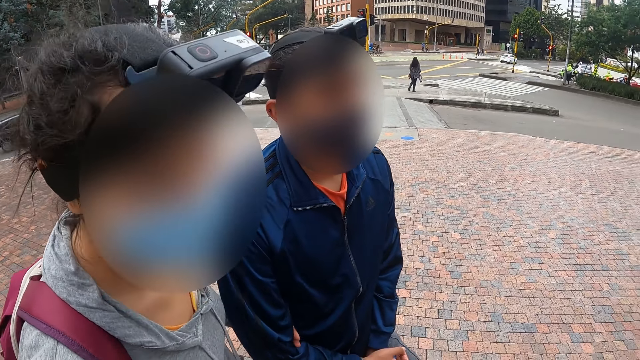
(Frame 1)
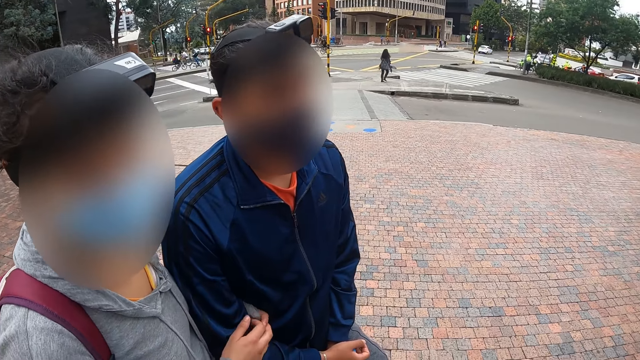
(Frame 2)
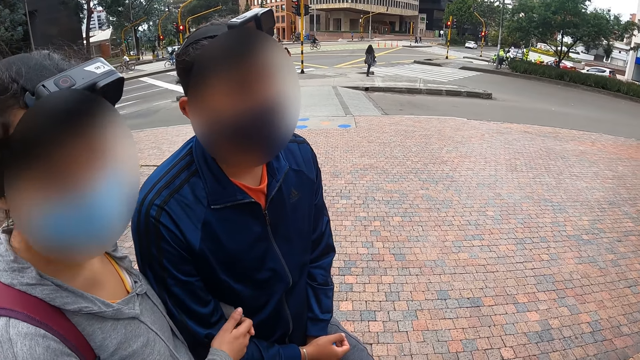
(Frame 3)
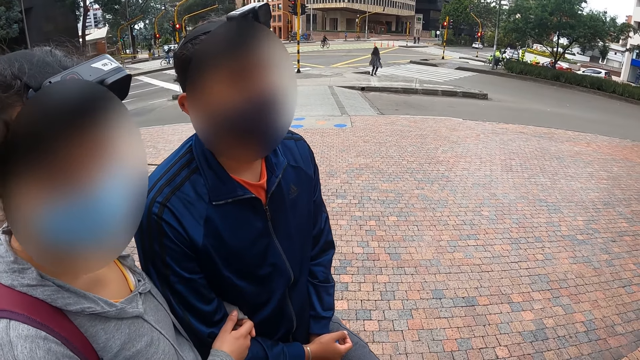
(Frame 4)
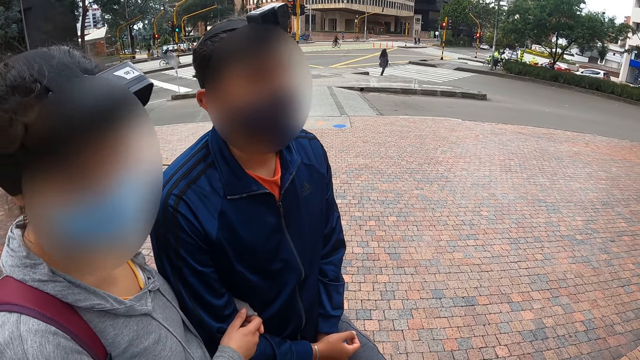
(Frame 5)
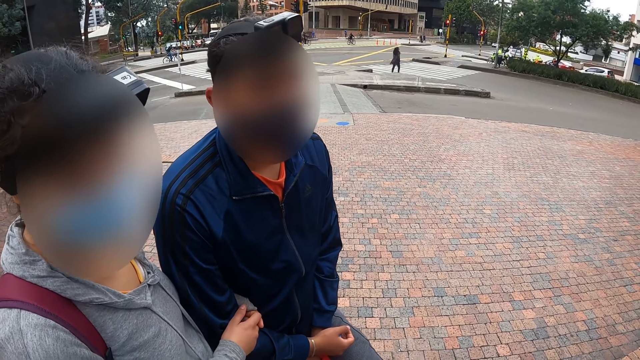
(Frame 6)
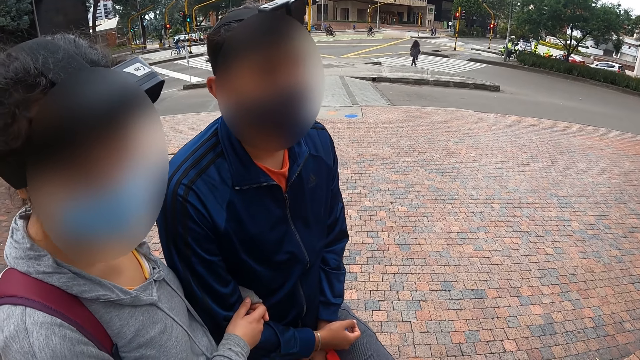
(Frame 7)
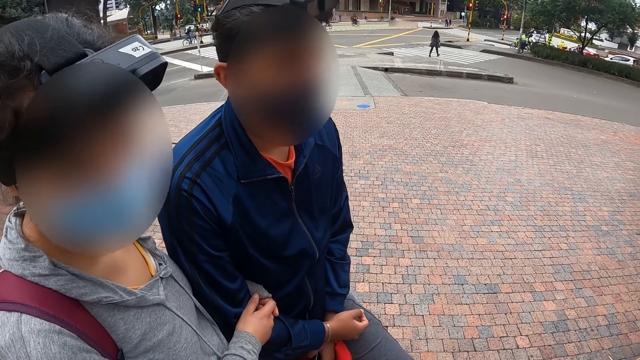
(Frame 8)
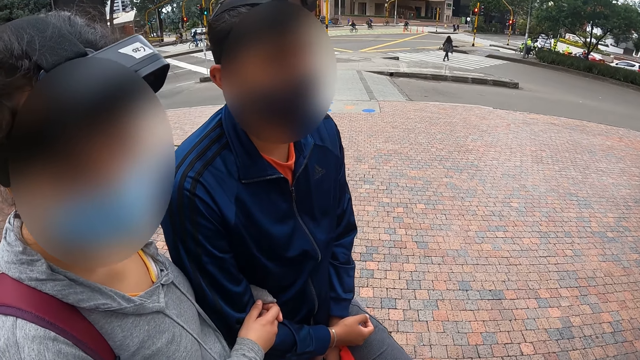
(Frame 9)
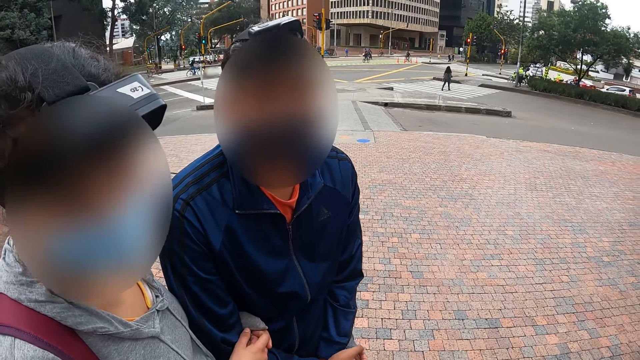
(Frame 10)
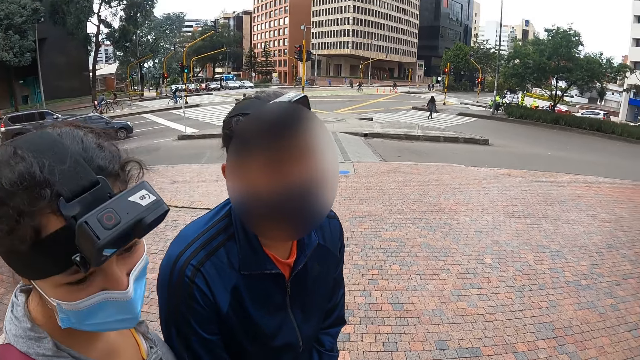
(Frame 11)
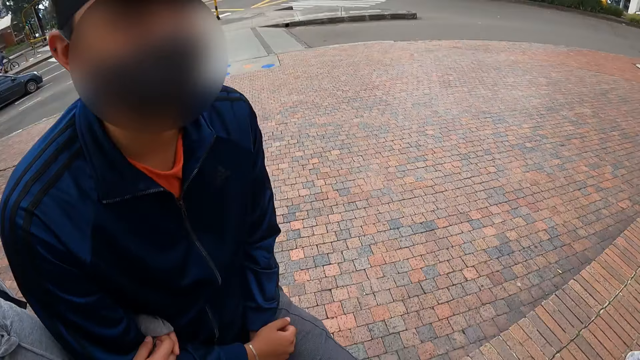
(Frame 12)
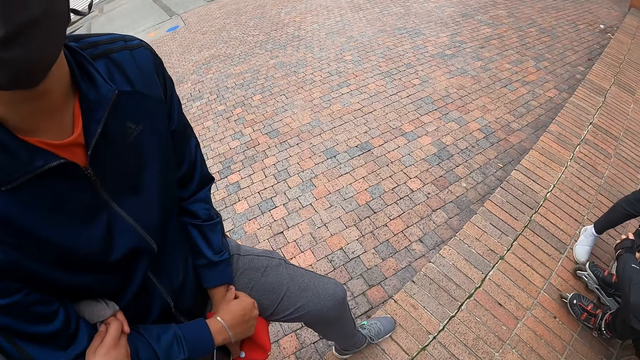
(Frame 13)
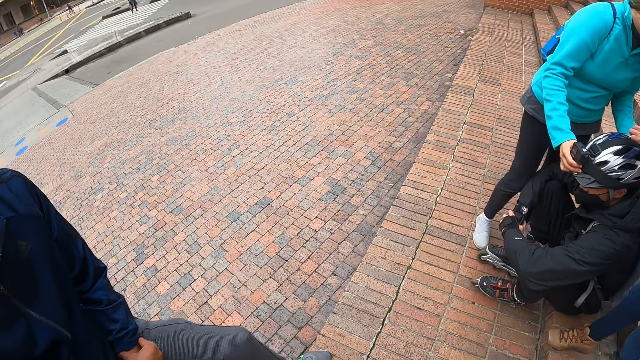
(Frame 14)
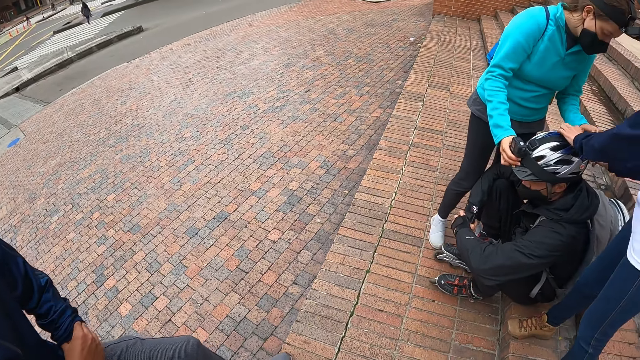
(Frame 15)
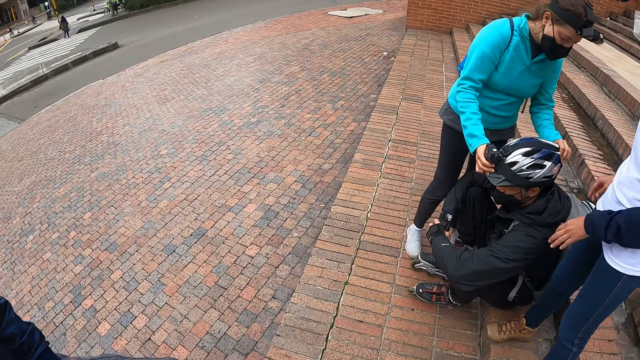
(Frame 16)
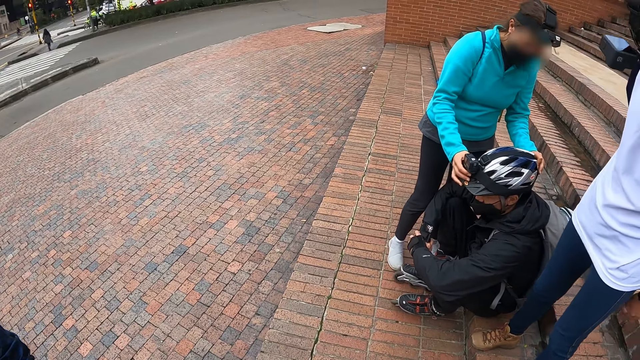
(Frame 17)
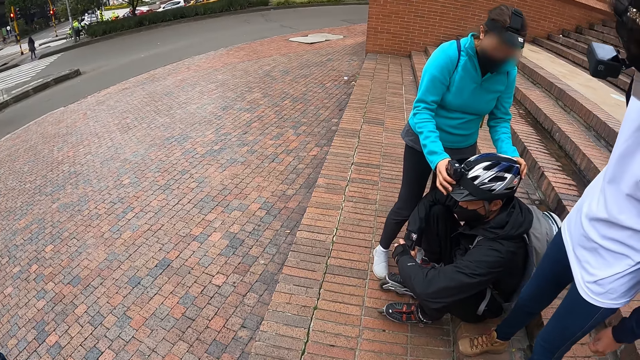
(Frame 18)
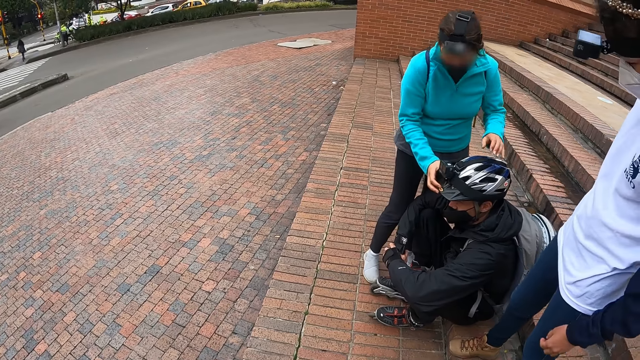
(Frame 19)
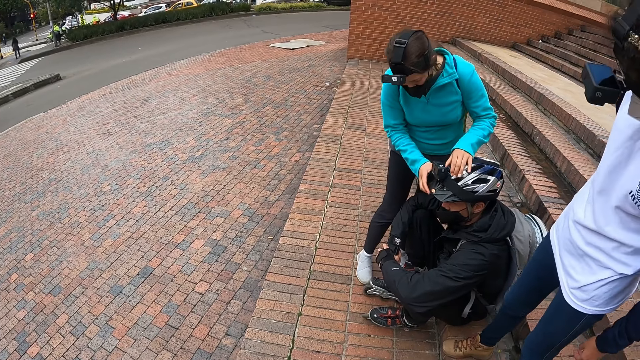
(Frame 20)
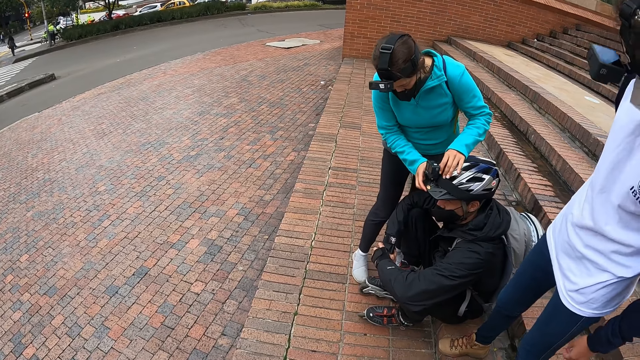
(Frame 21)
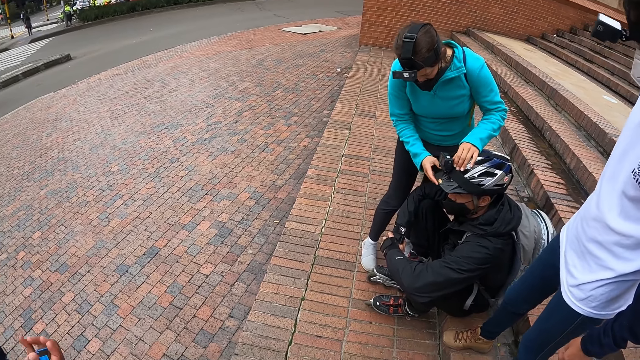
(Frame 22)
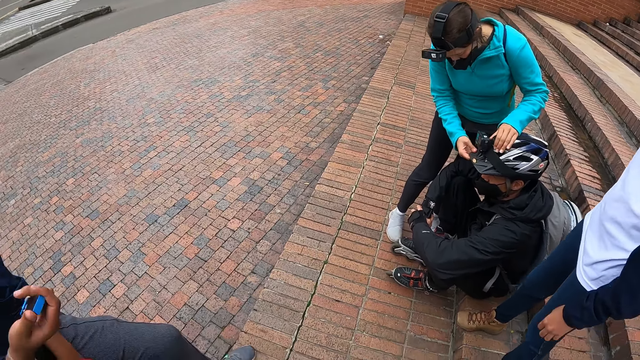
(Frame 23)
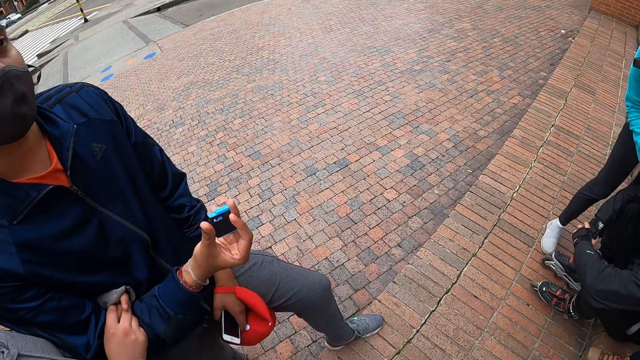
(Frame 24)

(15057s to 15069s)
The camera wearer looks at a woman. A man adjusts the helmet on the head of another man with her hands. A woman adjusts the helmet on the head of the other man with her hands.

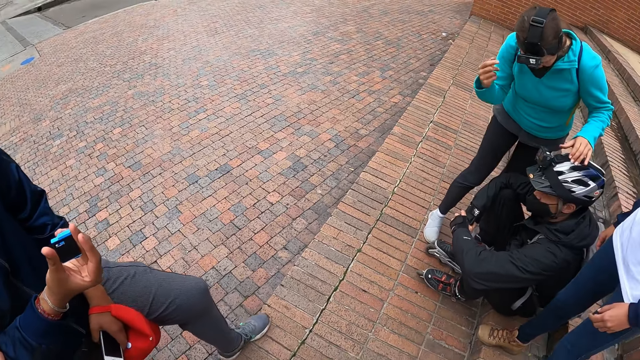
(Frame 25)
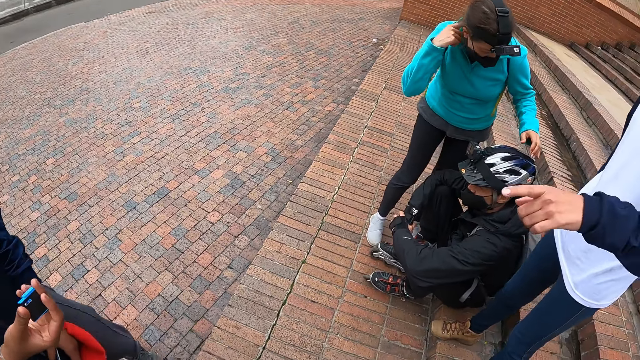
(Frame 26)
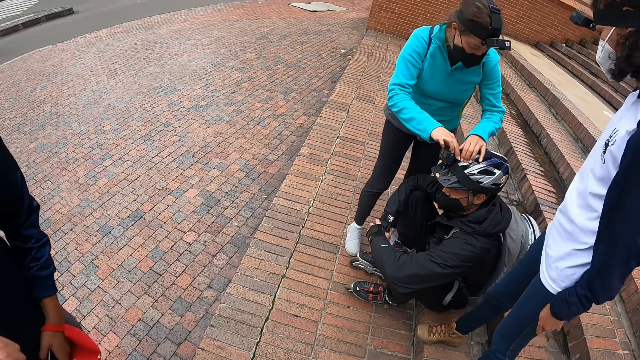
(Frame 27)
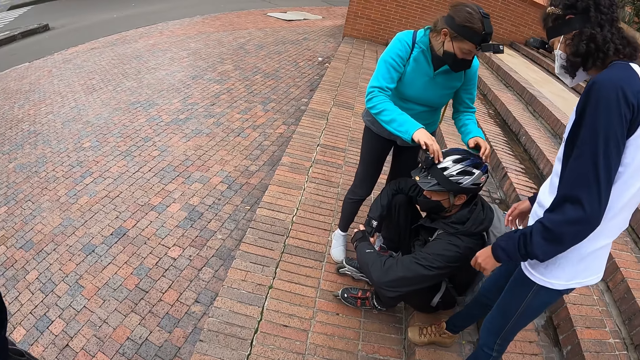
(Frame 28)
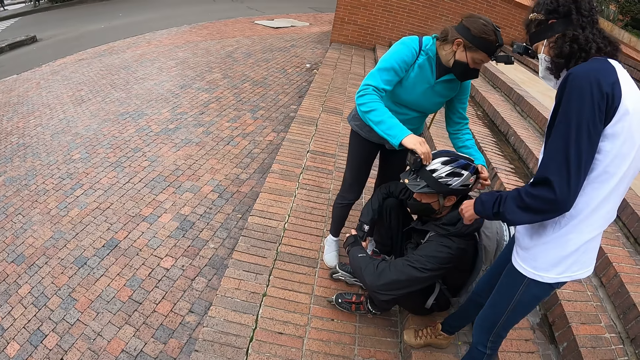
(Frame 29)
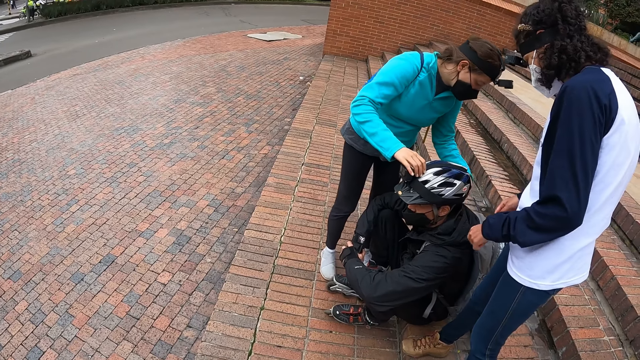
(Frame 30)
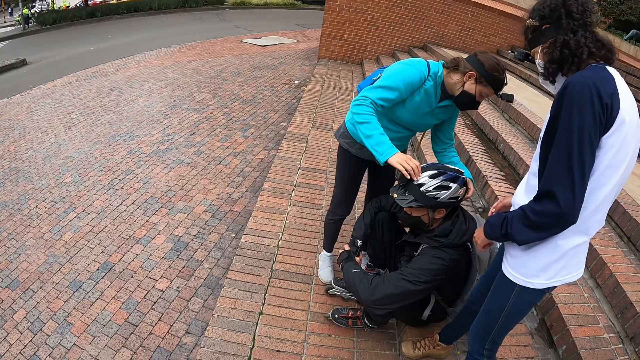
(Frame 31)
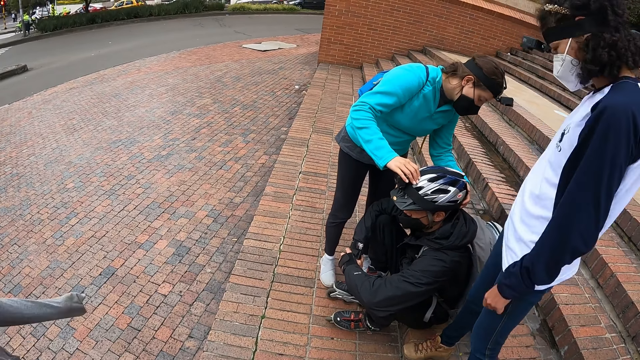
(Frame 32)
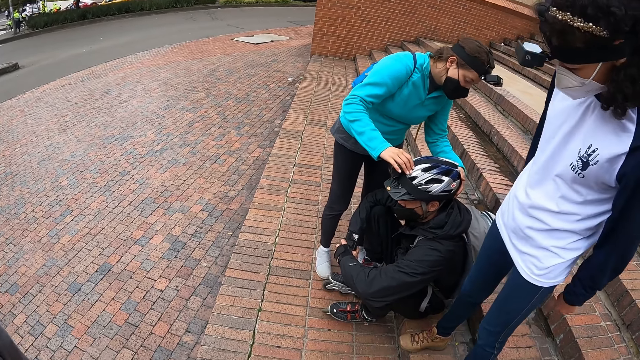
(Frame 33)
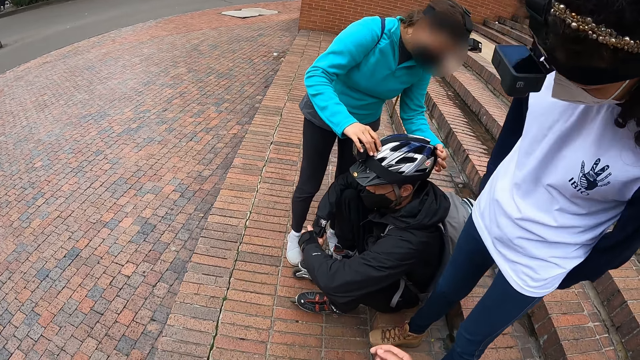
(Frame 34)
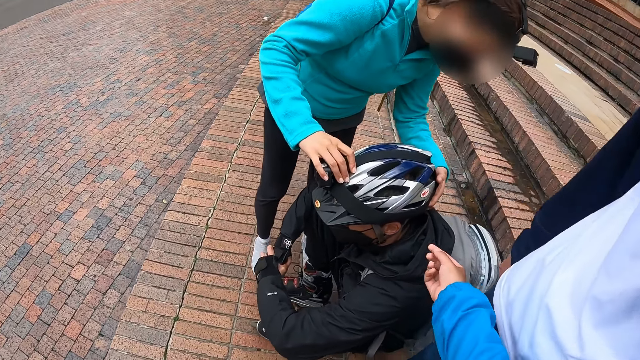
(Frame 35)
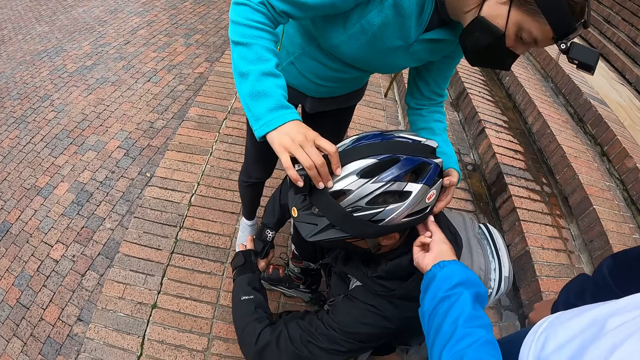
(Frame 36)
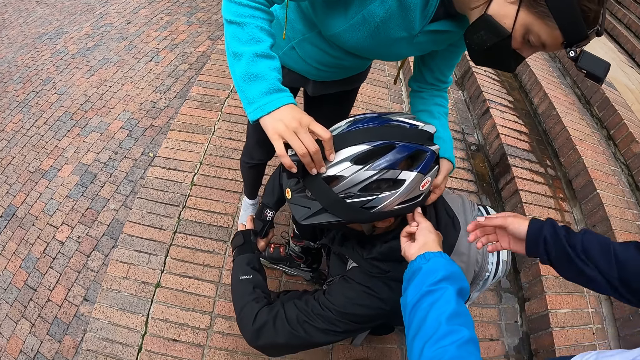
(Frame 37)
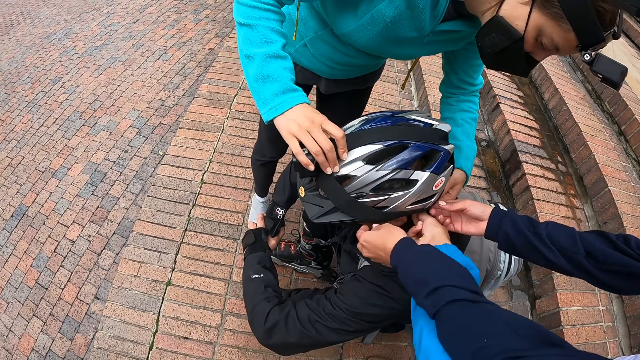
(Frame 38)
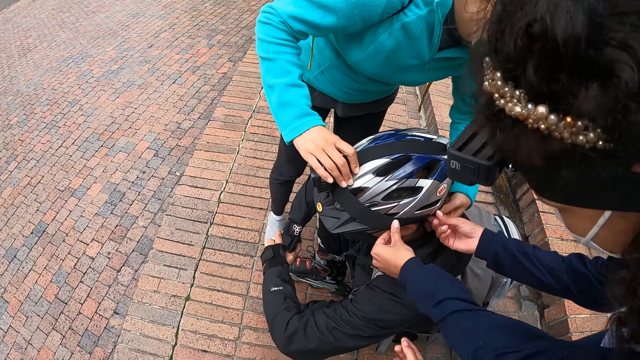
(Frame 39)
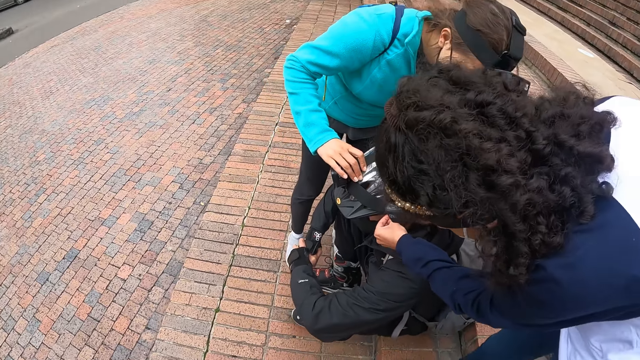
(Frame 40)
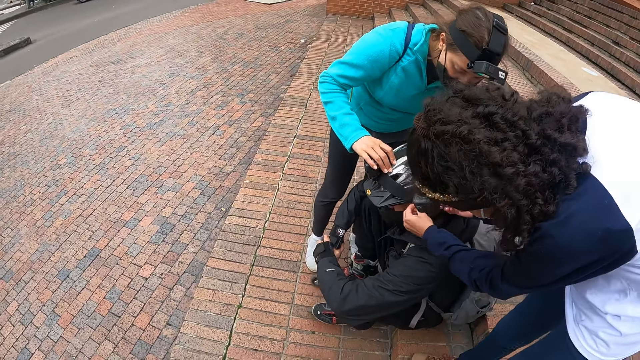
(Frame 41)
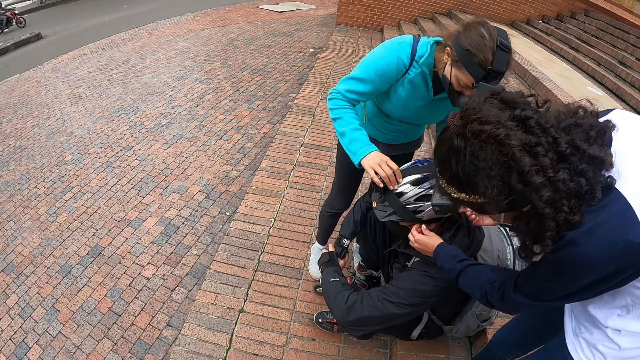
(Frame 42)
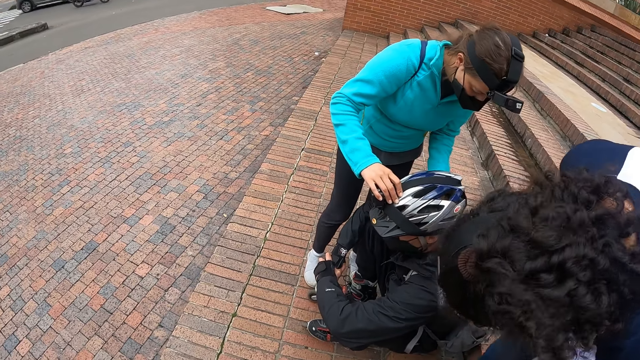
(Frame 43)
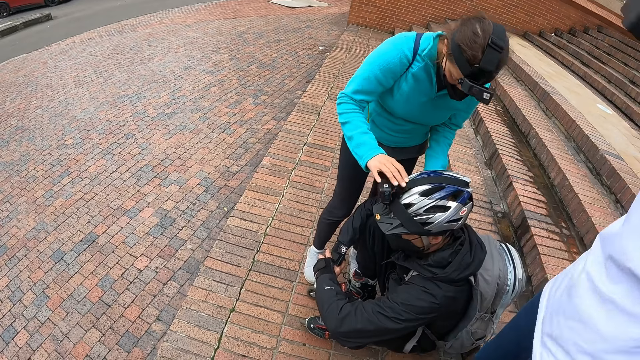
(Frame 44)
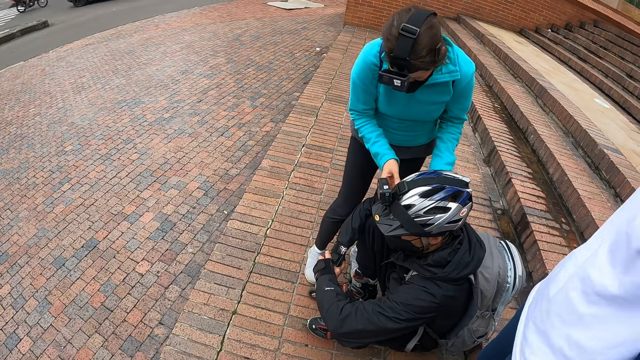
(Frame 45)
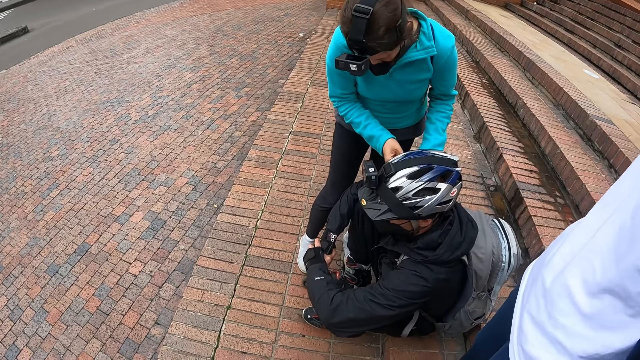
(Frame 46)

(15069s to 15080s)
The camera wearer adjusts the helmet on the head of a man with her right hand. She holds the helmet of the man.
